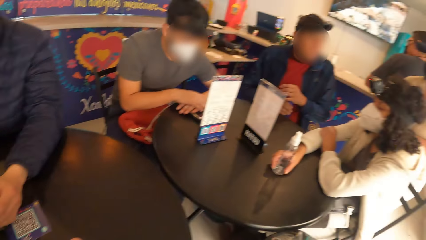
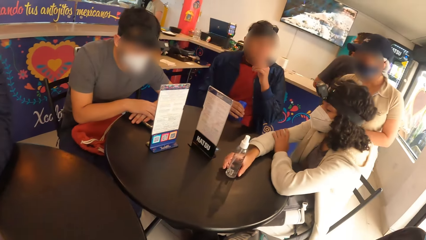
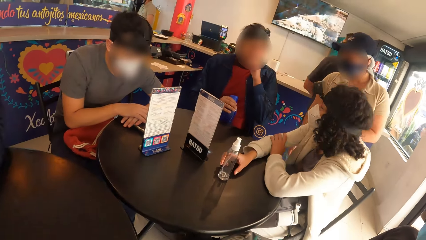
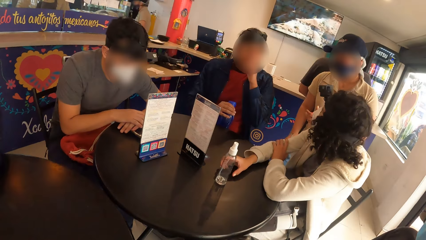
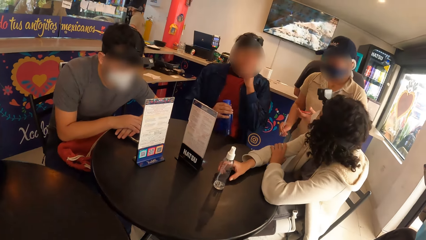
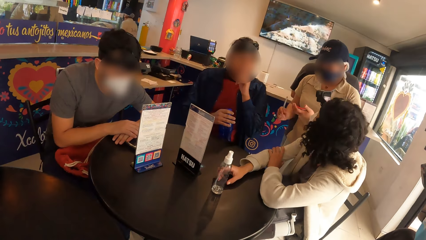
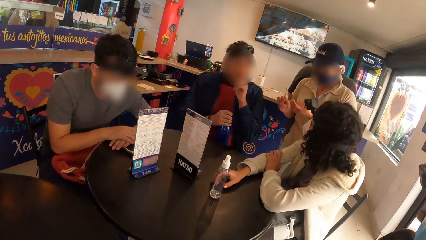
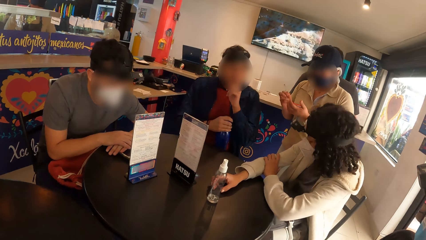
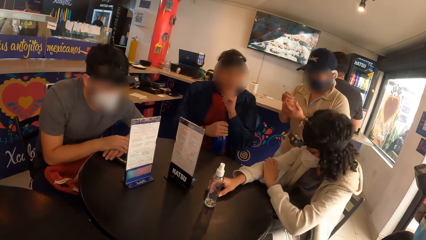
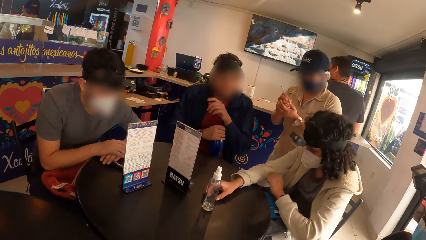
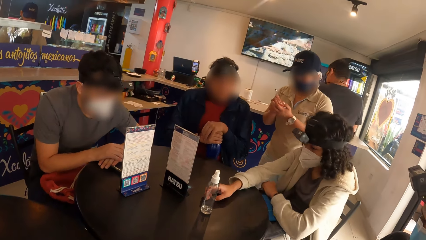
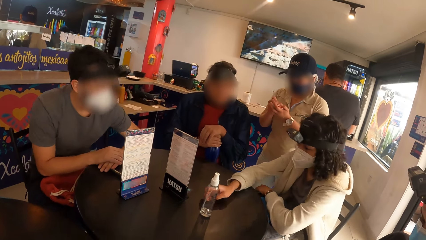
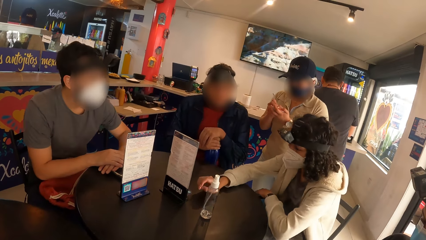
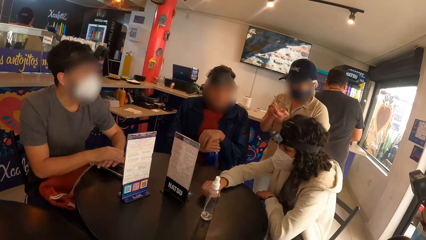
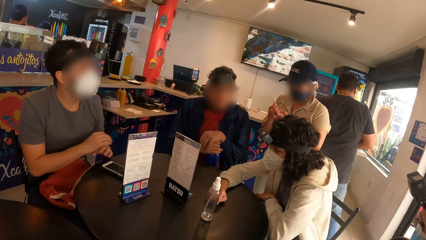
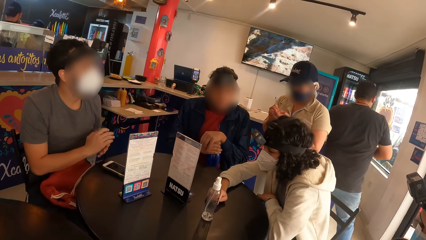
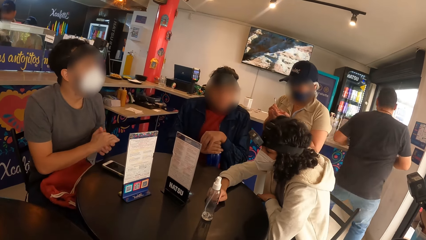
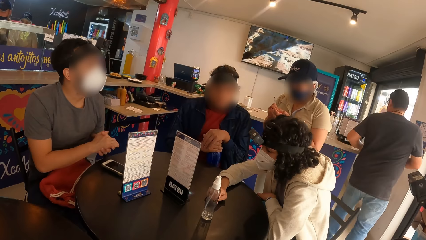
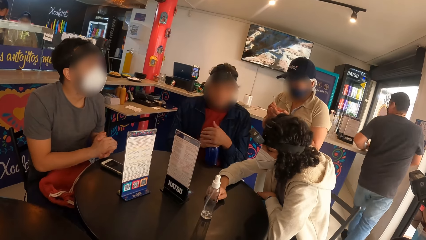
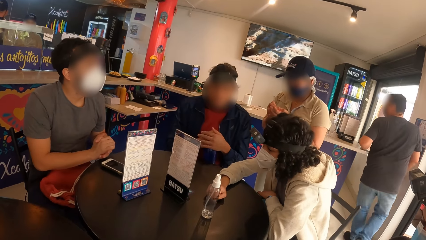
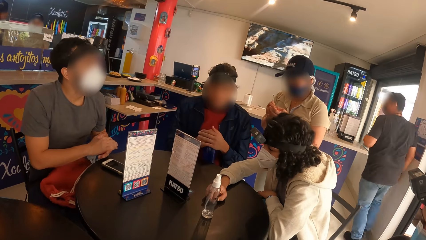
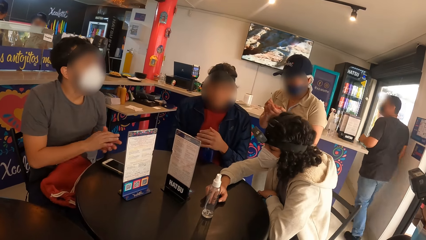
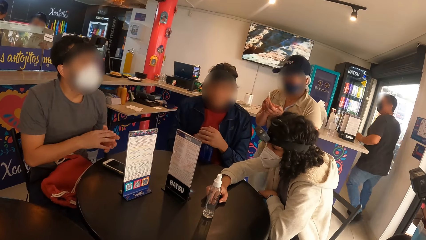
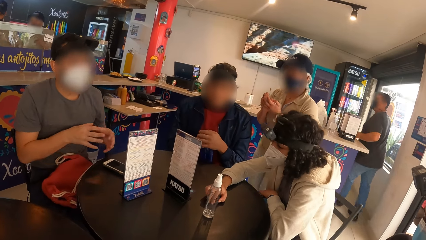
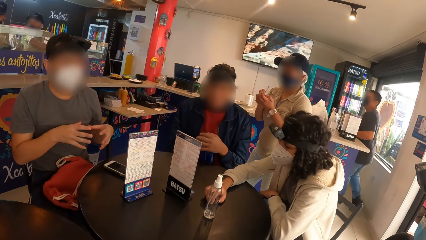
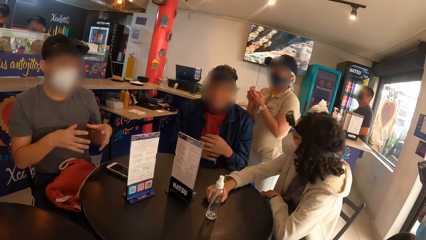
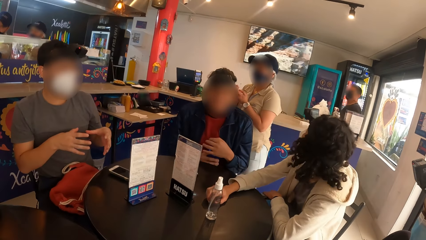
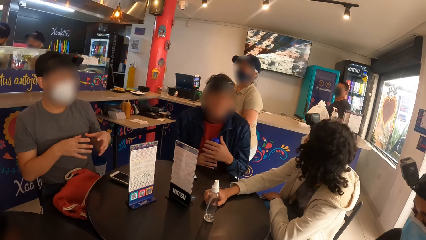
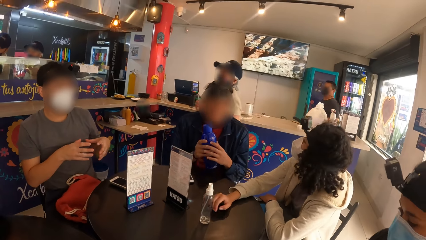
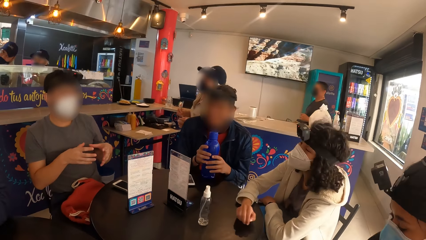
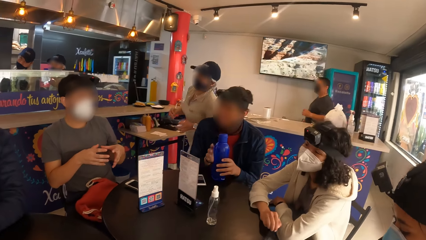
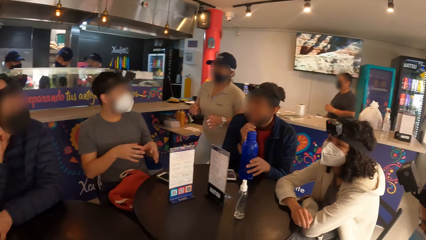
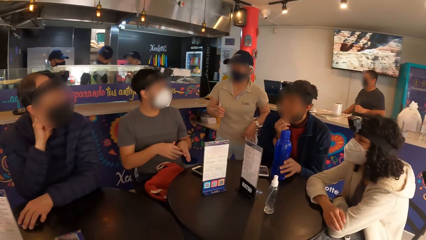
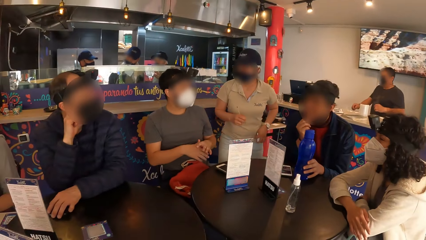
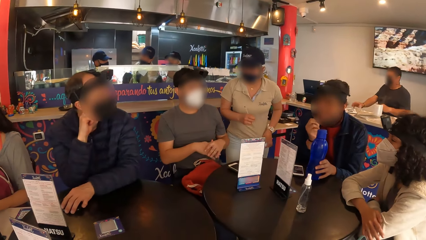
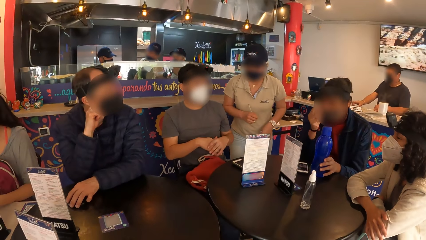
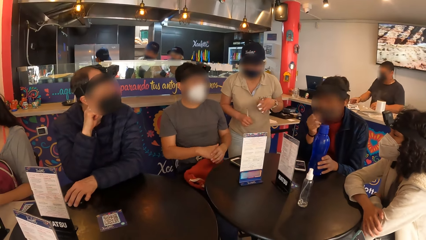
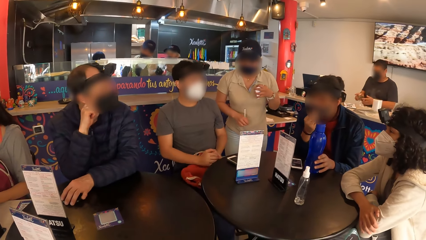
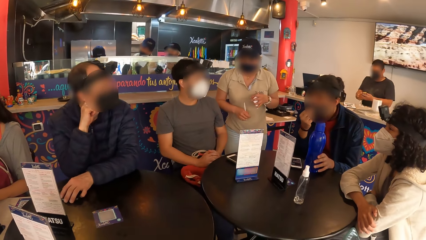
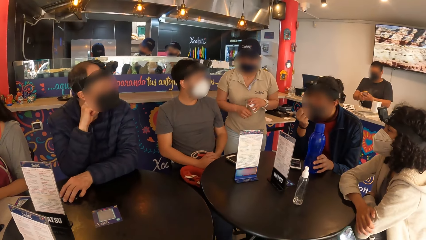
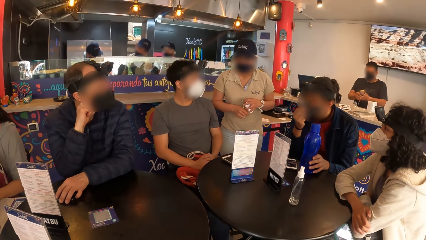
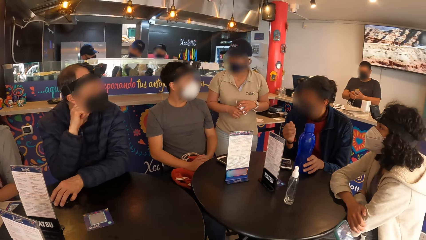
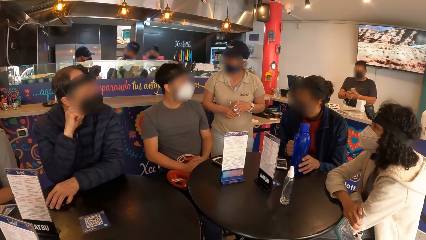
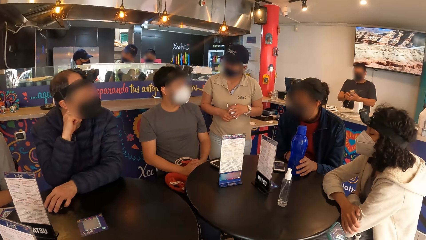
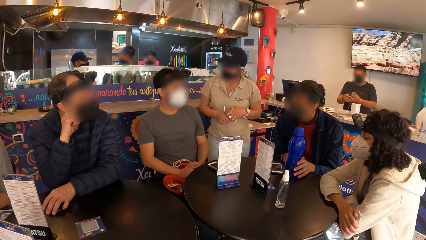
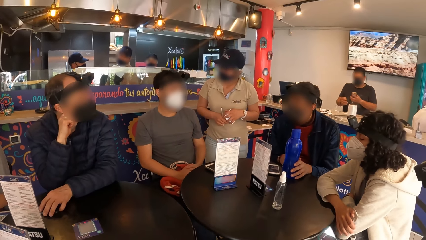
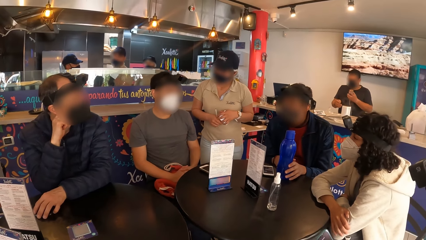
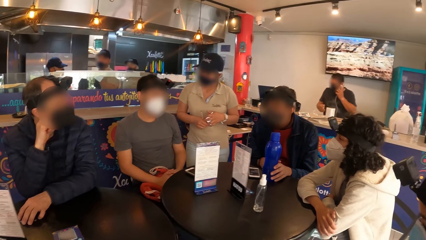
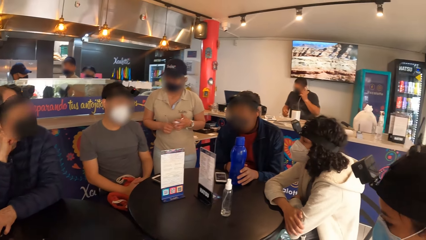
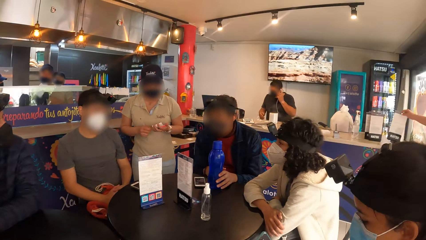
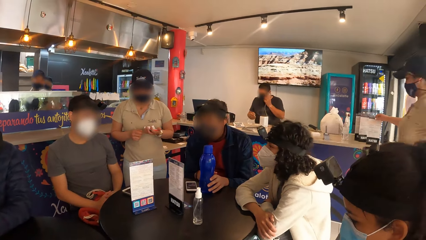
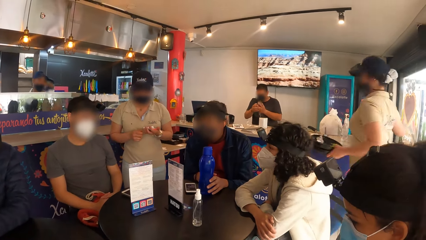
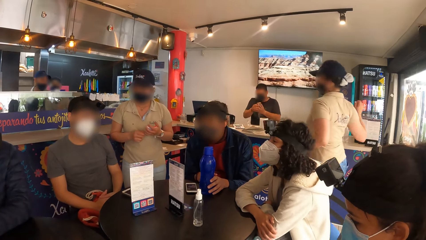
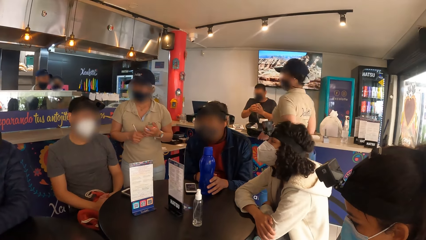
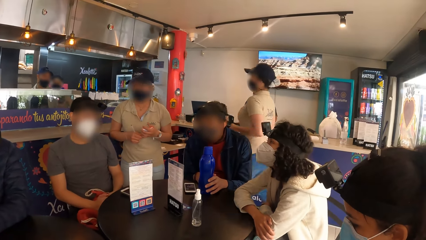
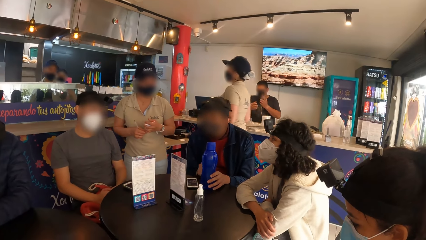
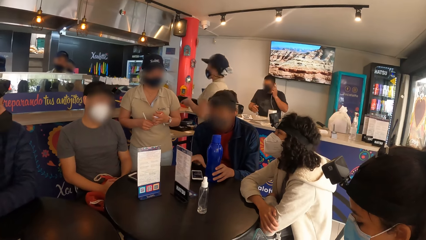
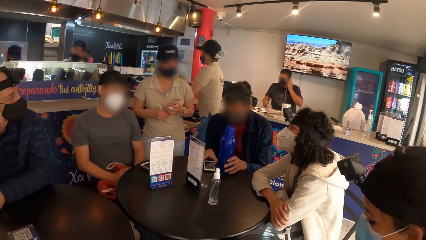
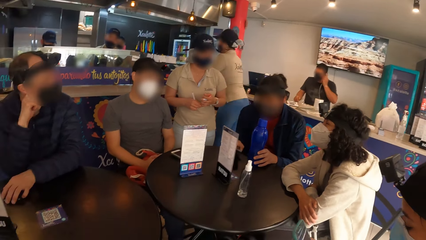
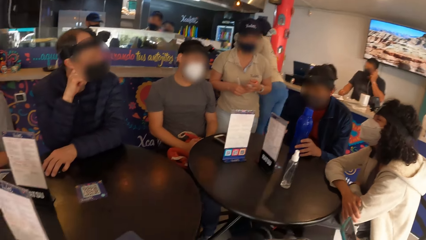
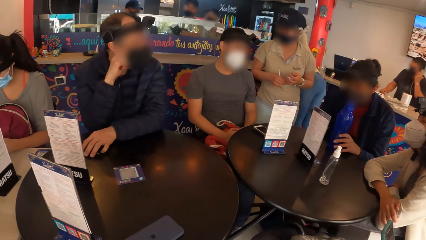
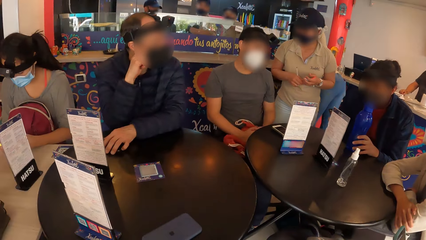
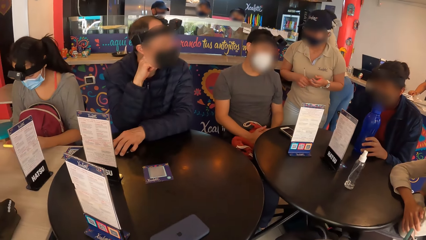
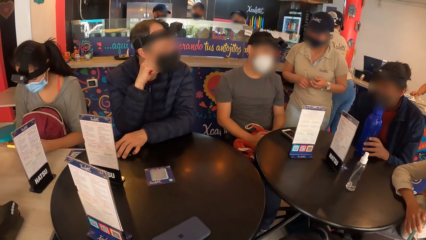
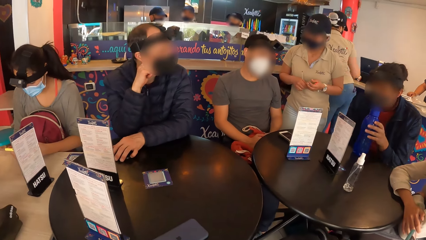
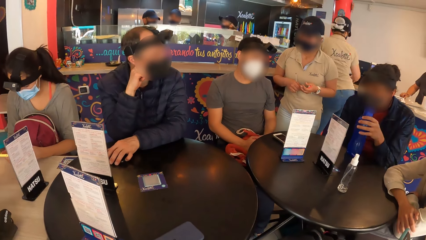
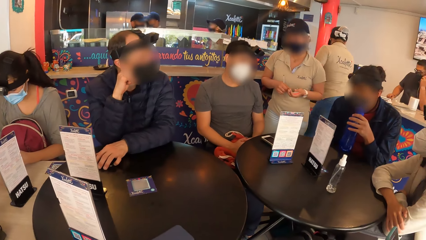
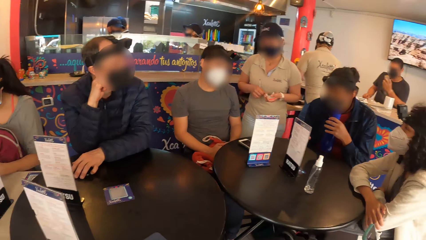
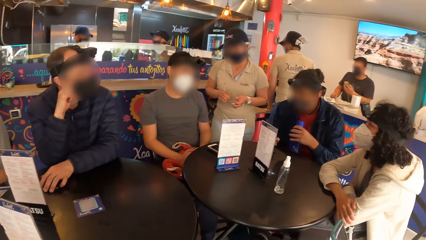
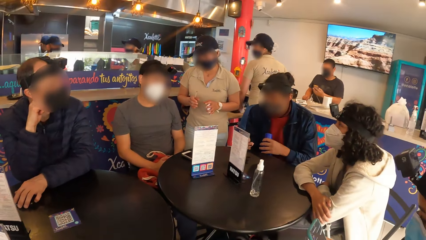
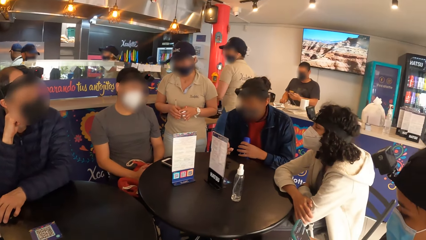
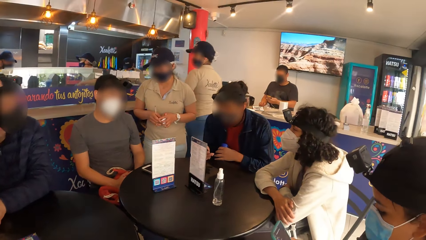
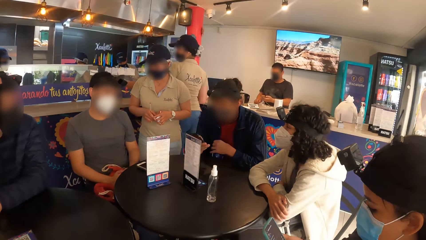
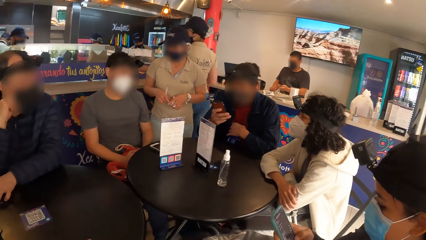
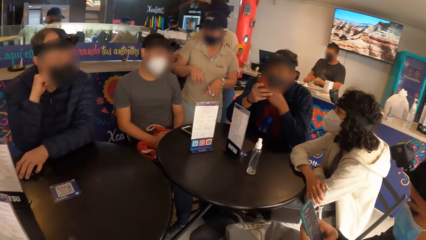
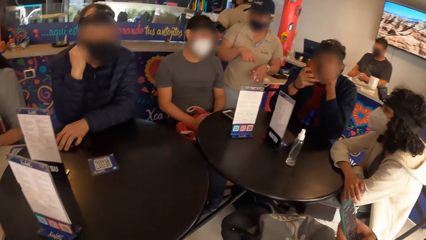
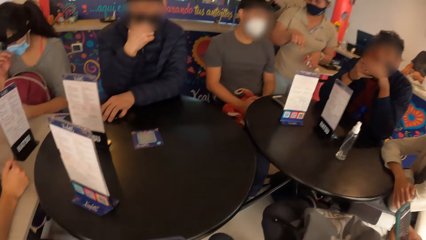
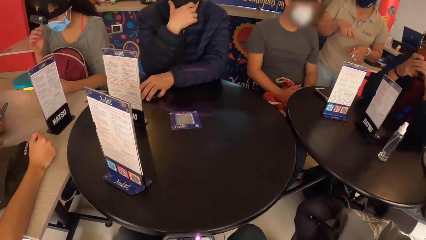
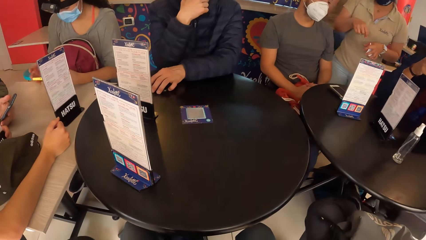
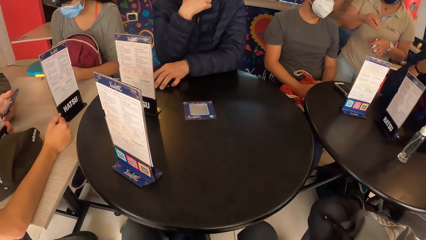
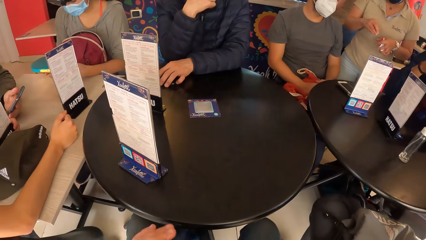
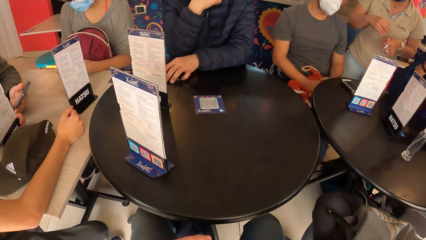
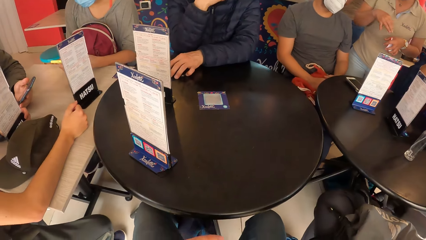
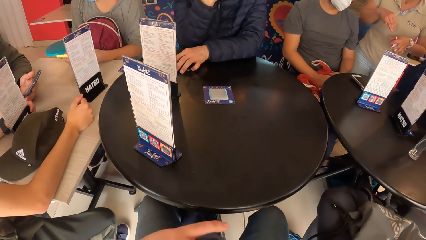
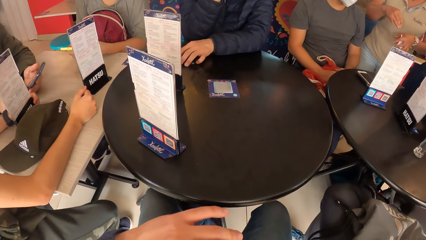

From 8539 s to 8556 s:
A man places his left hand on his jaw and places his left hand on the bottle in his right hand on his legs. A waitress writes on the paper in her left hand with the pen in her right hand. The camera wearer takes the phone from the table with his right hand. The man adjusts a facemask on his face with both hands. Another man adjusts a facemask on his face with his right hand.
